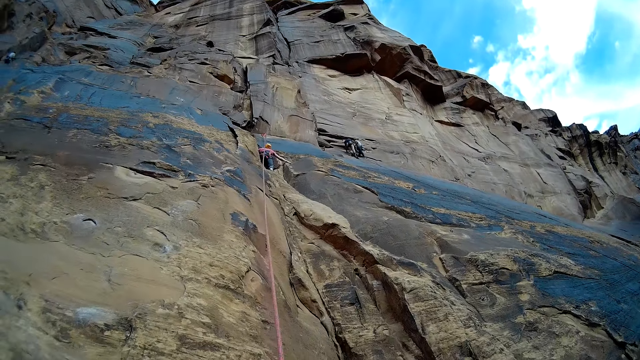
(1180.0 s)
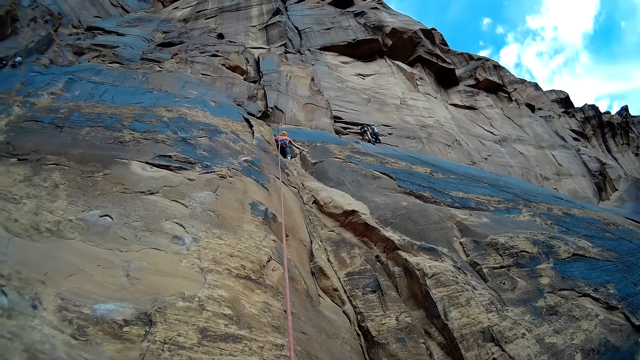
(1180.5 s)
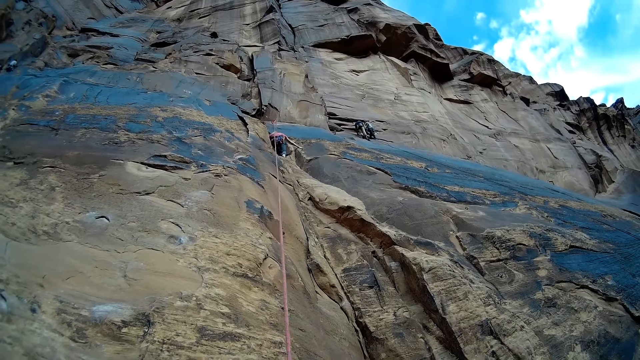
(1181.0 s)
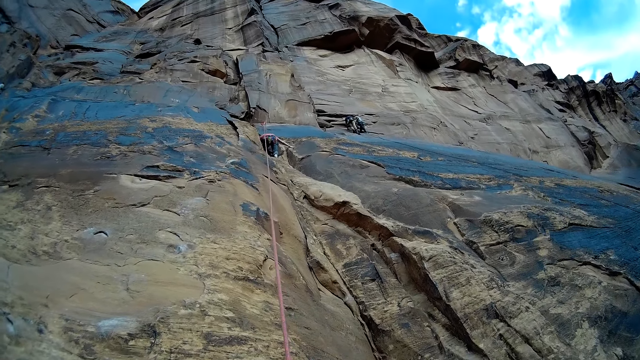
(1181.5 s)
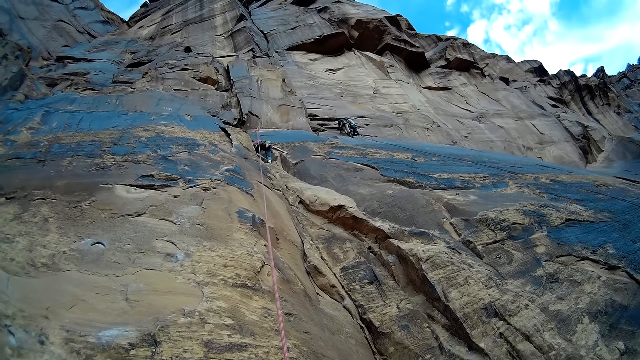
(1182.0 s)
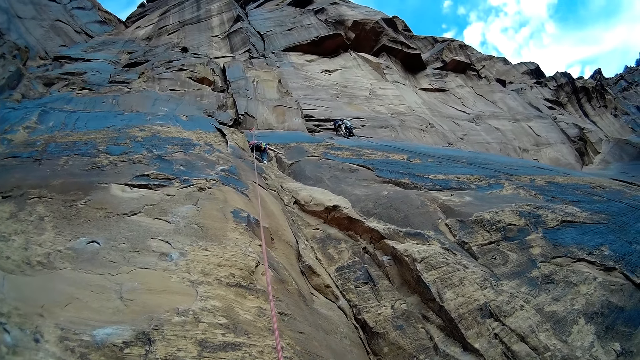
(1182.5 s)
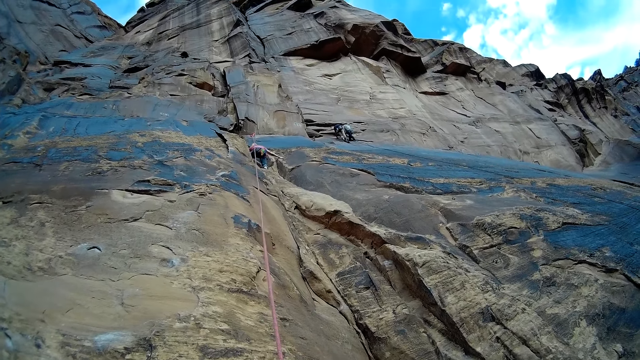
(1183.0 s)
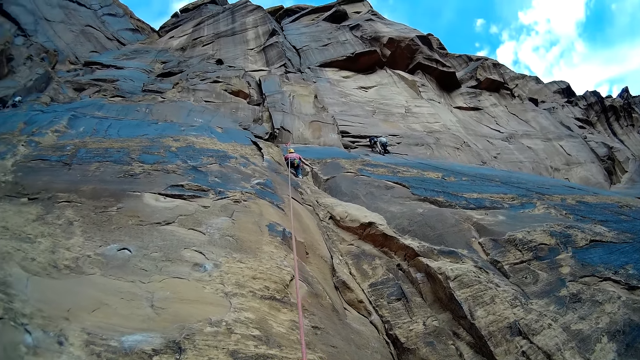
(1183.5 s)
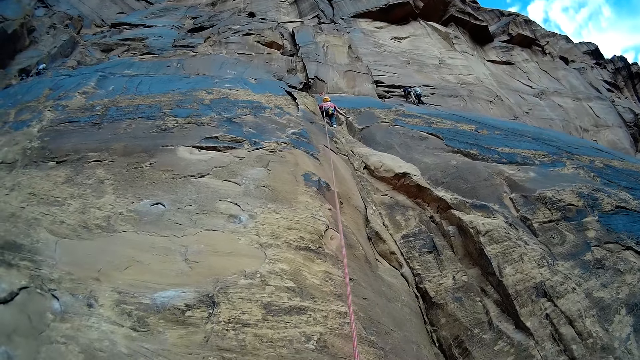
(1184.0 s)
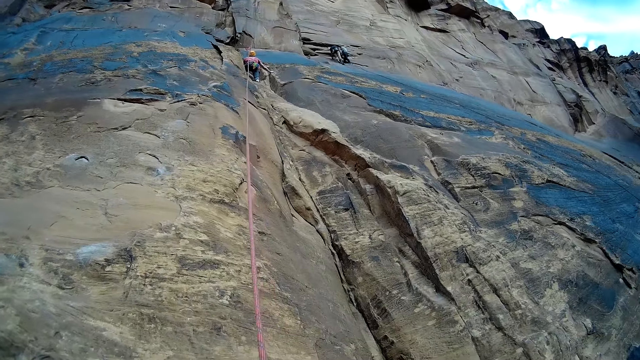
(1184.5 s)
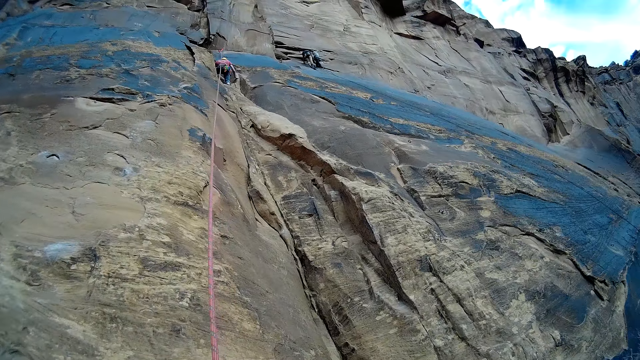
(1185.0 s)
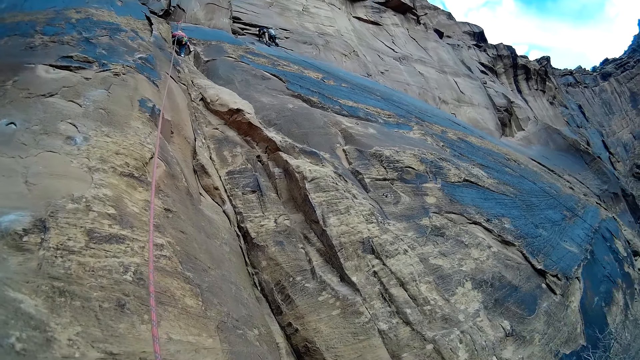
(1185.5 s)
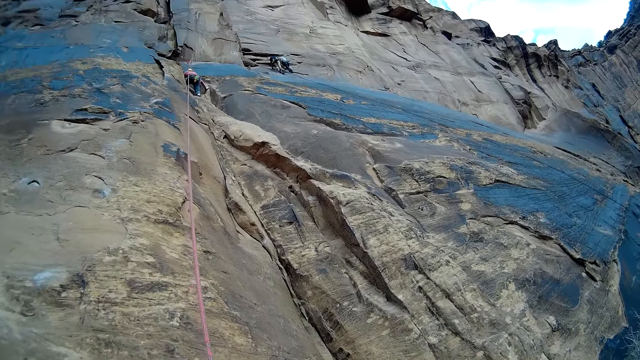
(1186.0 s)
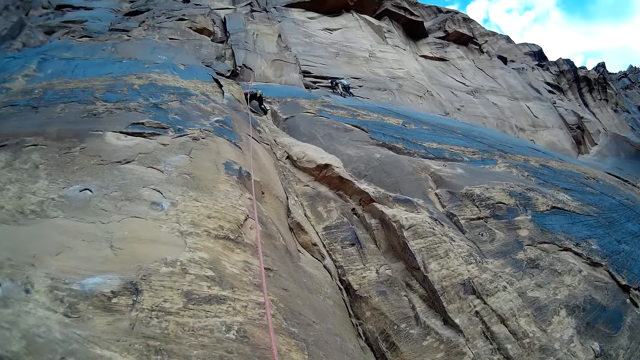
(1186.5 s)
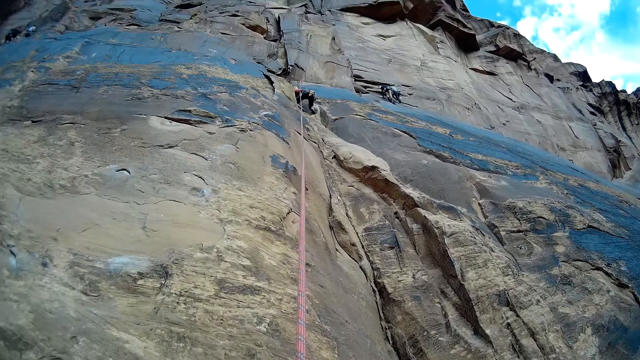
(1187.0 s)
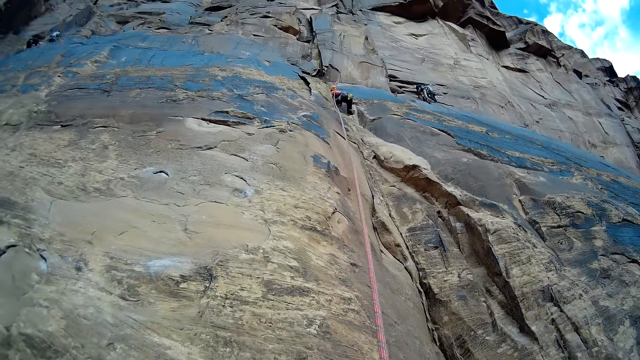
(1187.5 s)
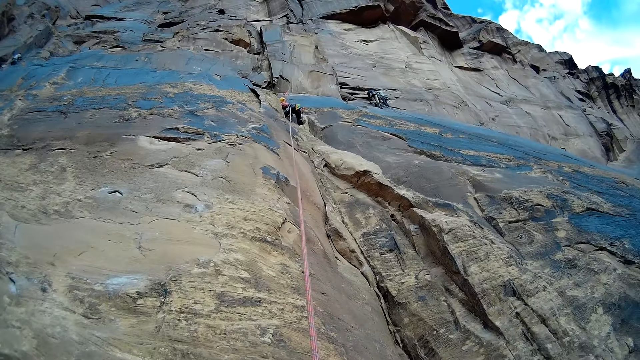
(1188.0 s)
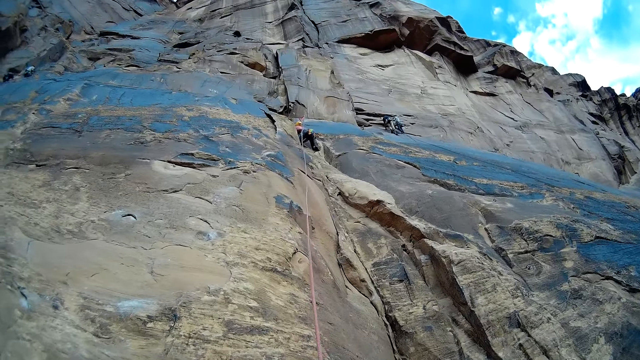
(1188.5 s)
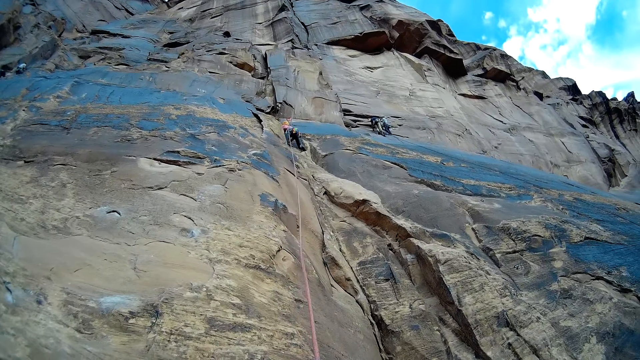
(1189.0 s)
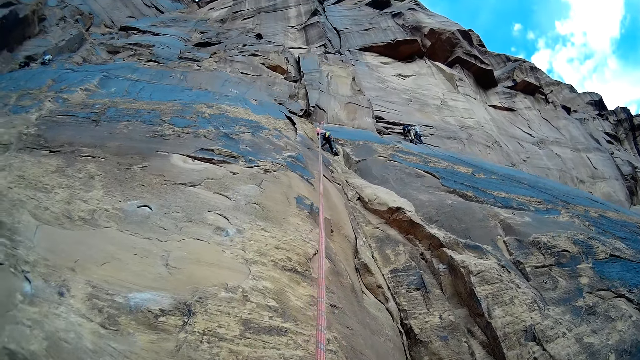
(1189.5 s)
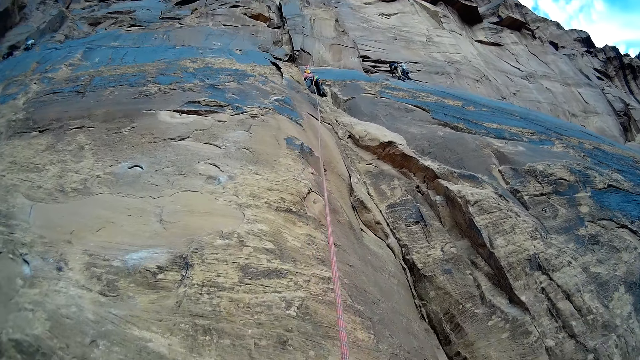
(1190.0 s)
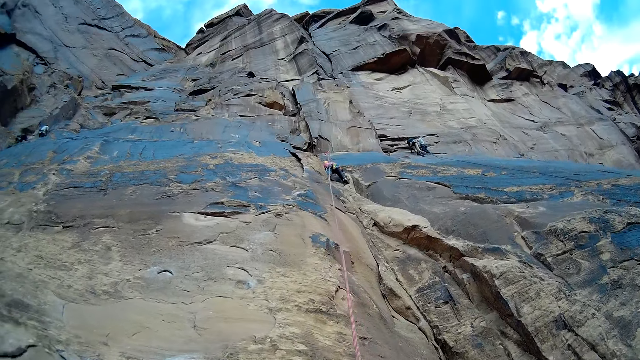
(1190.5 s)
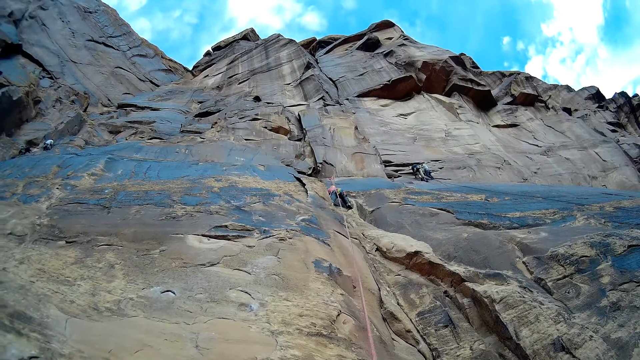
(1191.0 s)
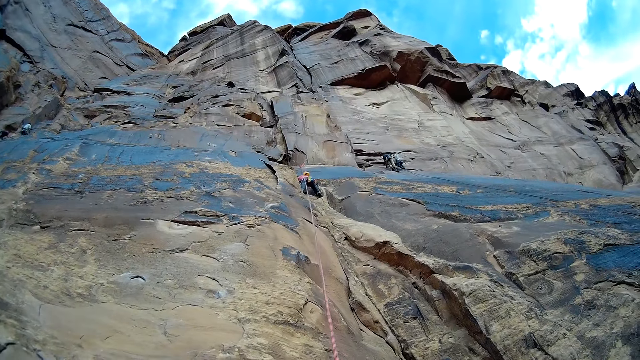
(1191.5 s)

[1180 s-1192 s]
The camera wearer holds the rope.

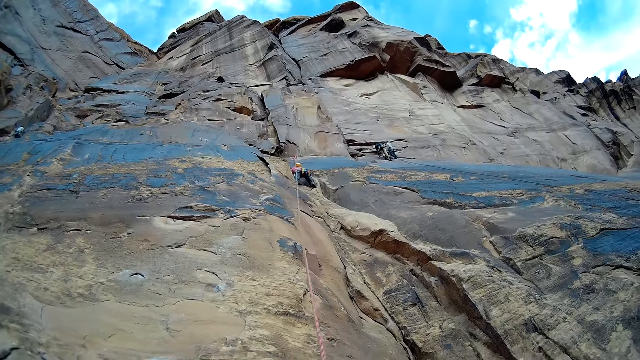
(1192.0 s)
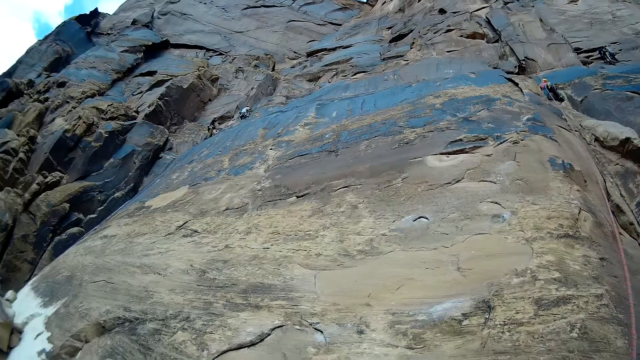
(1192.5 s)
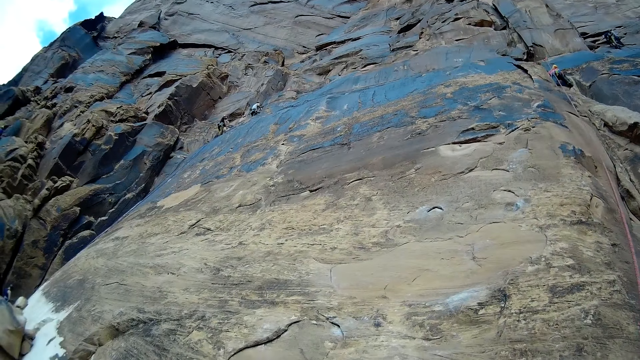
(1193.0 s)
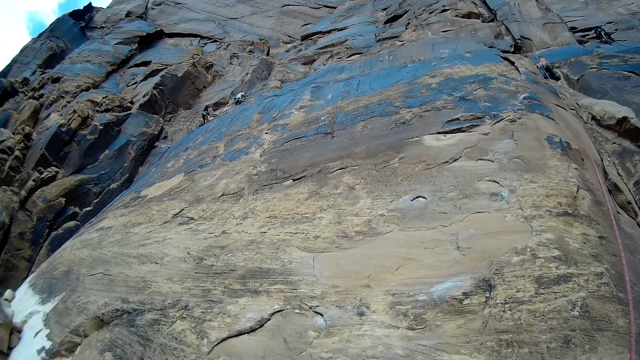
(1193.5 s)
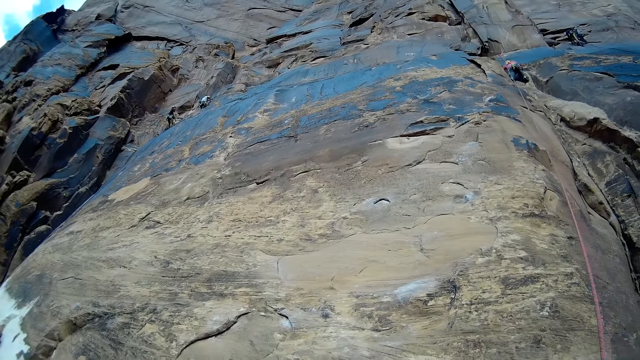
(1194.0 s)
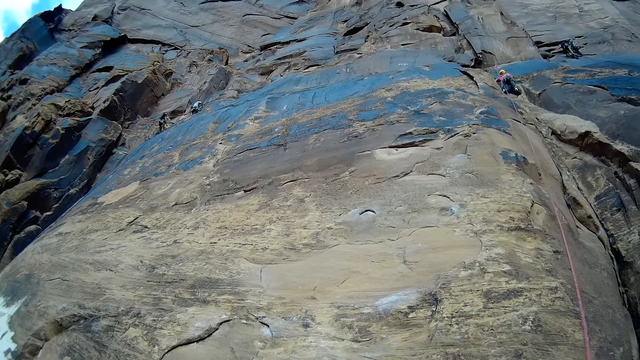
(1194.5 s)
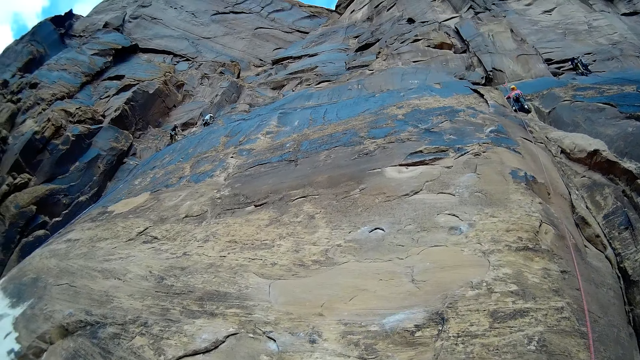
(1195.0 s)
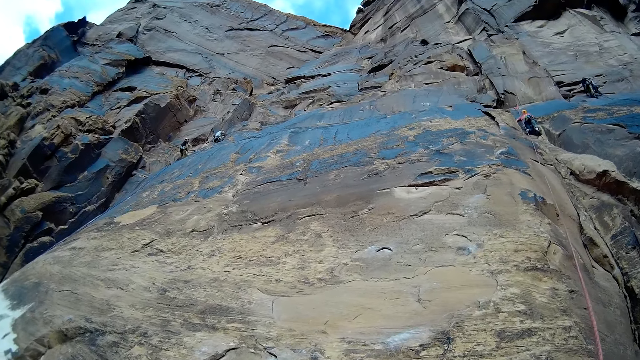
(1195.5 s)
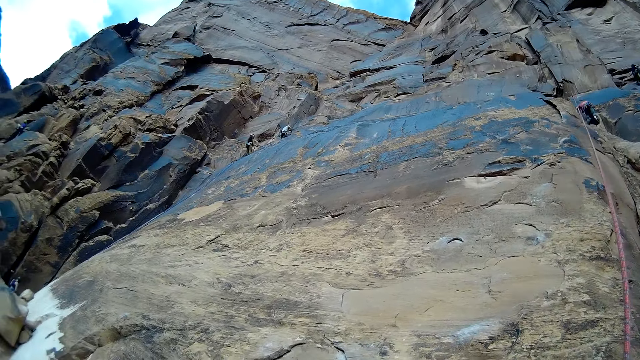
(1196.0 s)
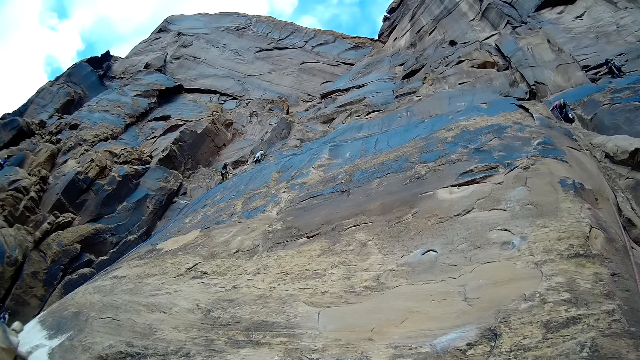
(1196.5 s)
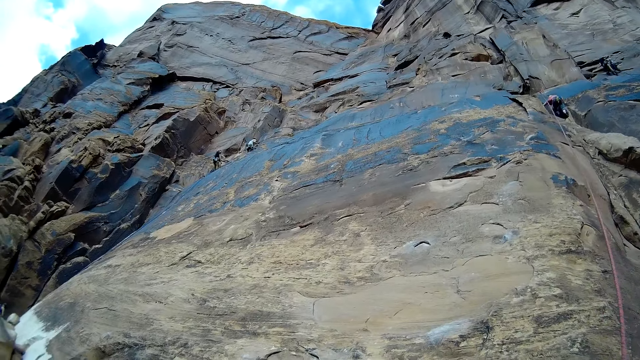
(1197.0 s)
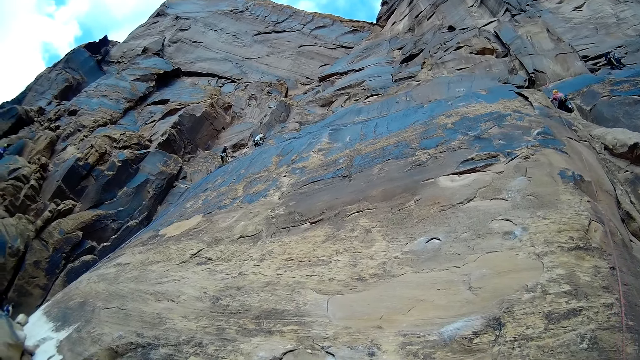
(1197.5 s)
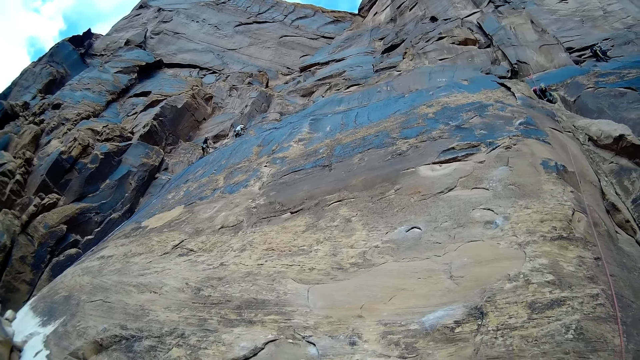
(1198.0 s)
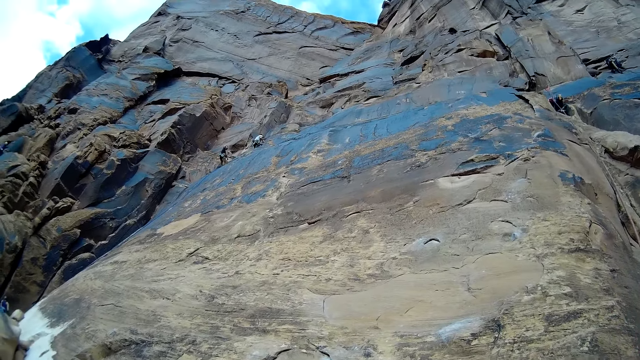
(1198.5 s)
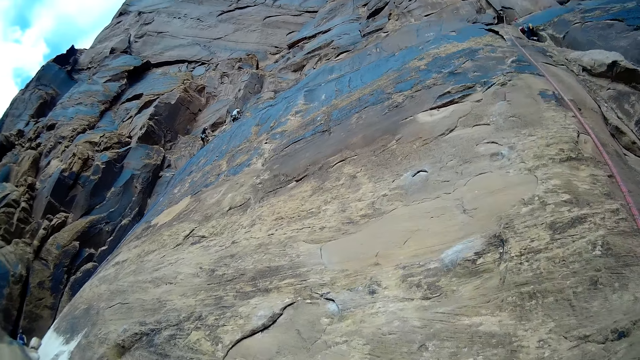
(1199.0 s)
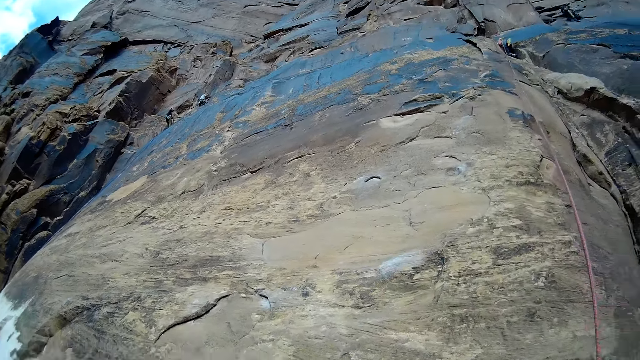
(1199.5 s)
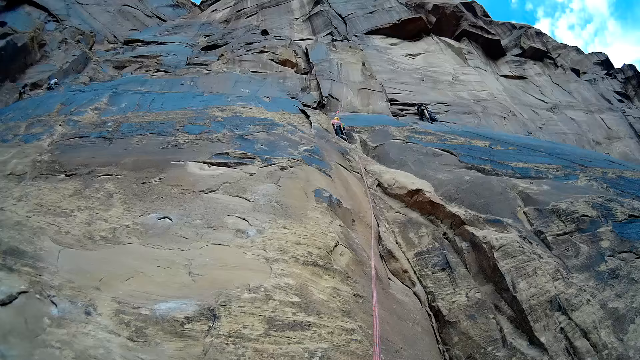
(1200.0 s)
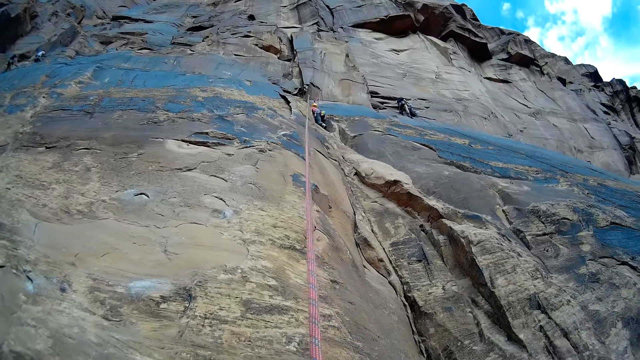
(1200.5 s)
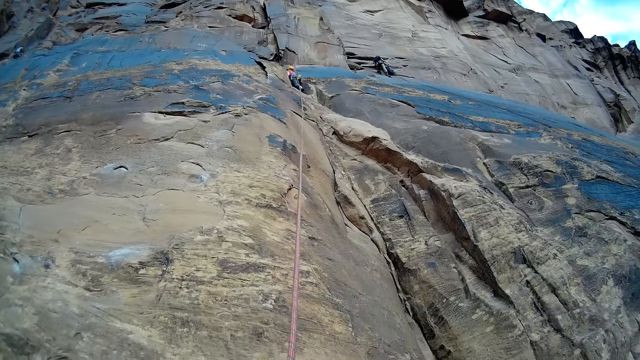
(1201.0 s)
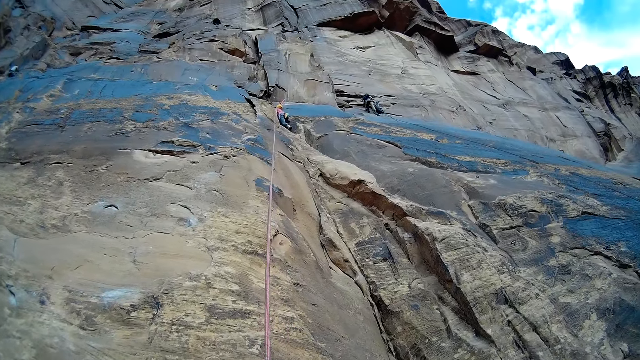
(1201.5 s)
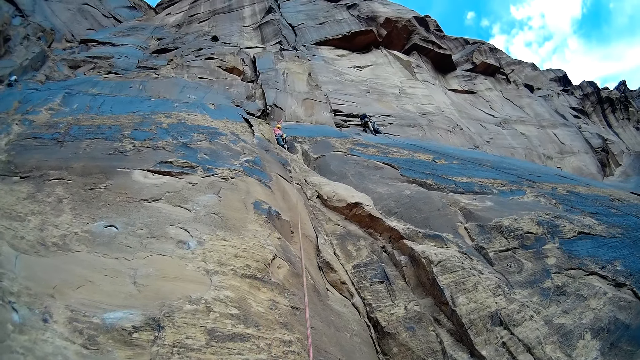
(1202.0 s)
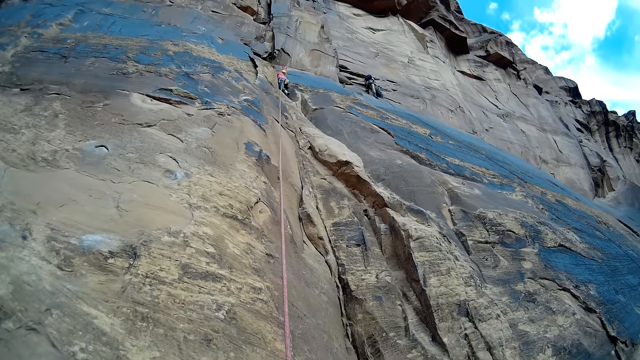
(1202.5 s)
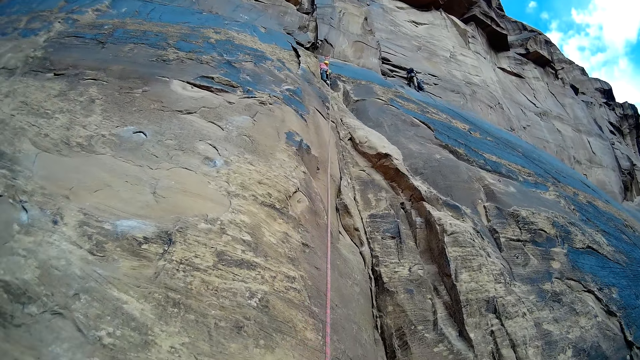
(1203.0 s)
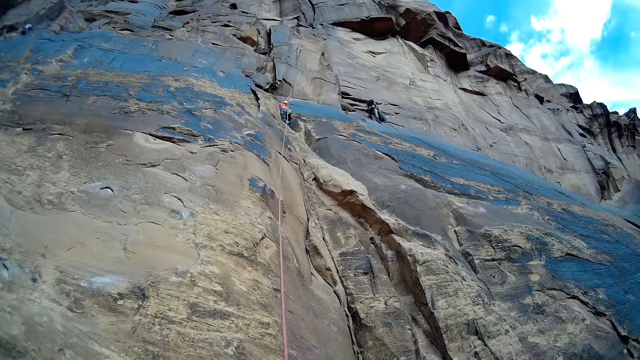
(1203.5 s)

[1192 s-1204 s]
The camera wearer looks around.
